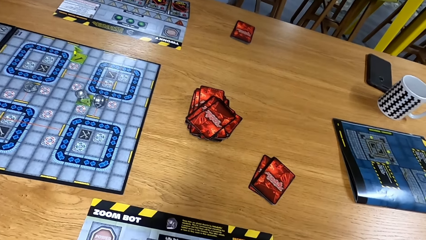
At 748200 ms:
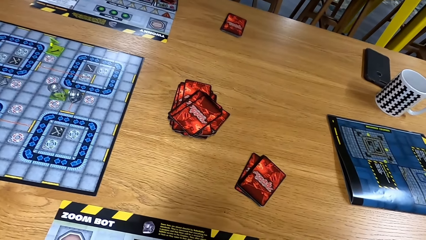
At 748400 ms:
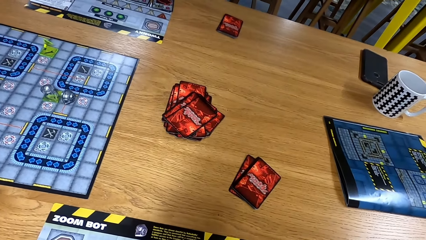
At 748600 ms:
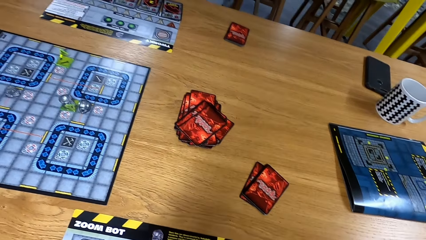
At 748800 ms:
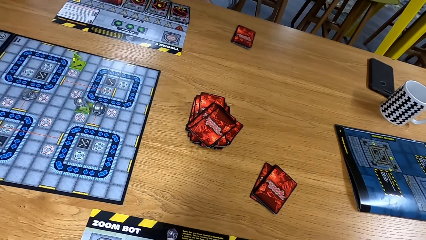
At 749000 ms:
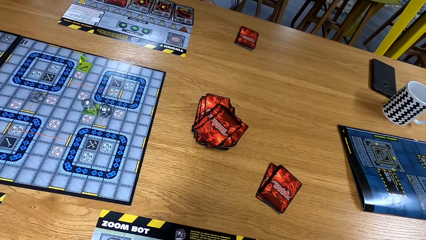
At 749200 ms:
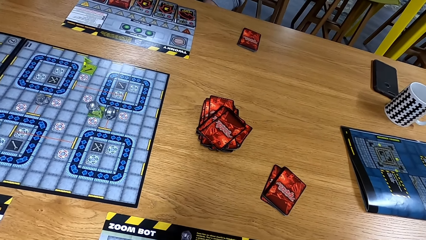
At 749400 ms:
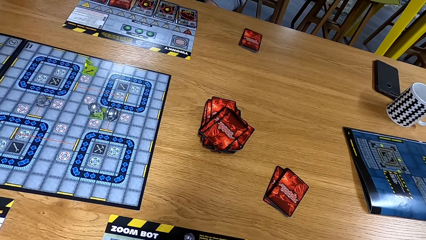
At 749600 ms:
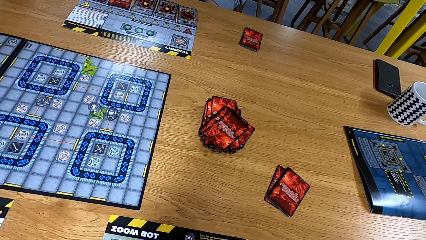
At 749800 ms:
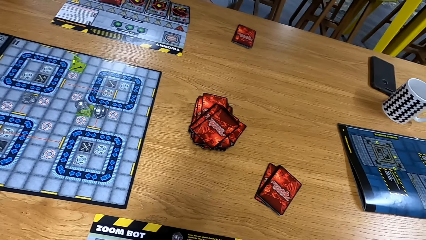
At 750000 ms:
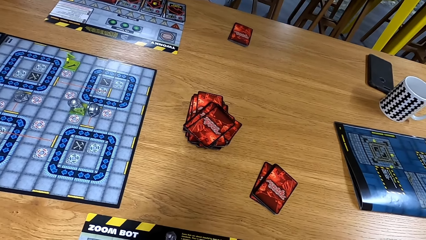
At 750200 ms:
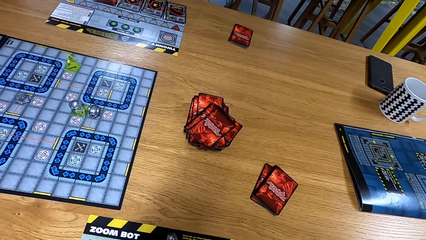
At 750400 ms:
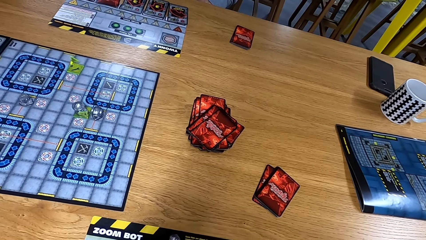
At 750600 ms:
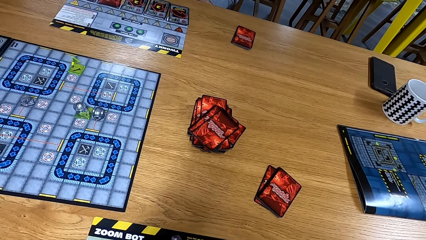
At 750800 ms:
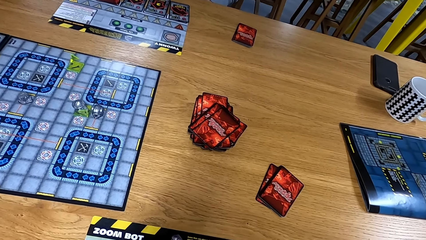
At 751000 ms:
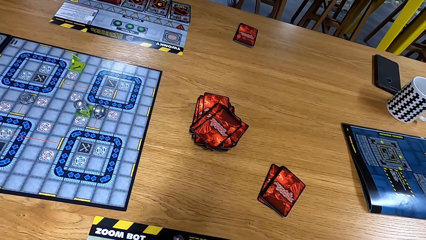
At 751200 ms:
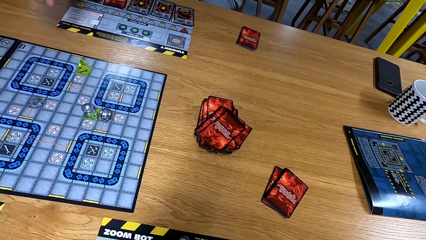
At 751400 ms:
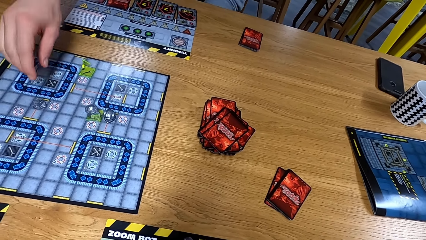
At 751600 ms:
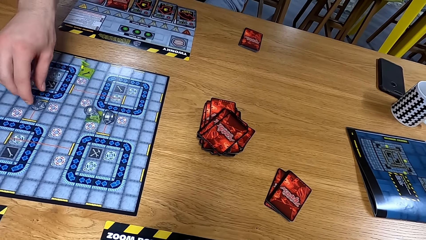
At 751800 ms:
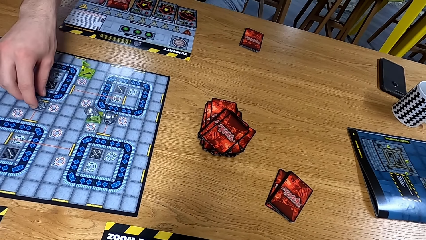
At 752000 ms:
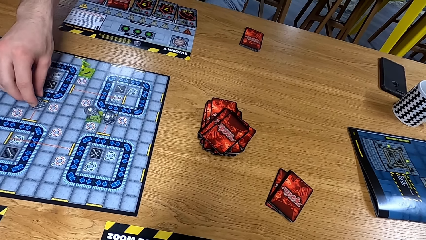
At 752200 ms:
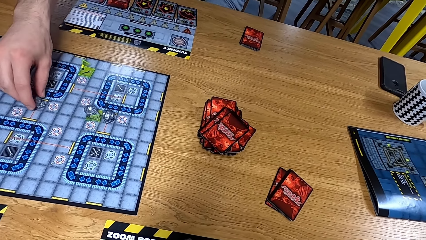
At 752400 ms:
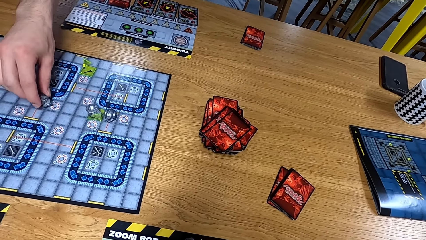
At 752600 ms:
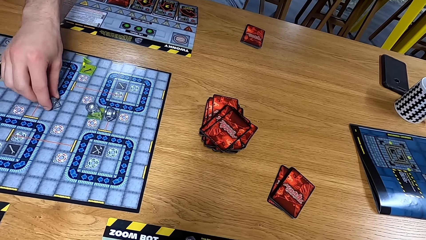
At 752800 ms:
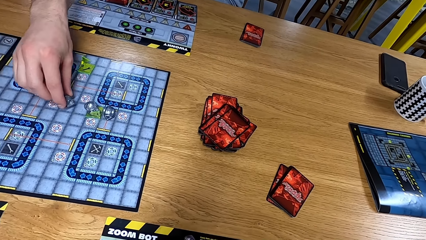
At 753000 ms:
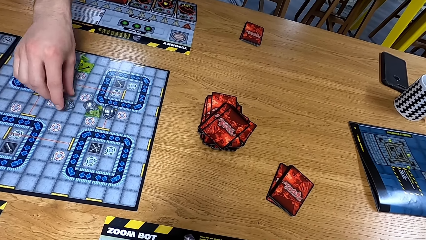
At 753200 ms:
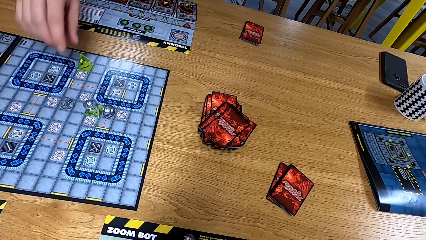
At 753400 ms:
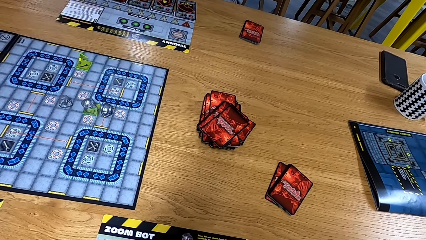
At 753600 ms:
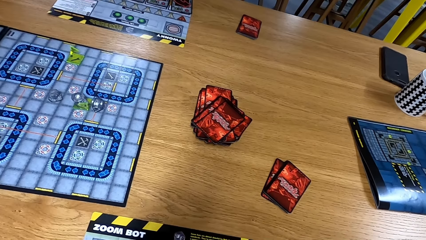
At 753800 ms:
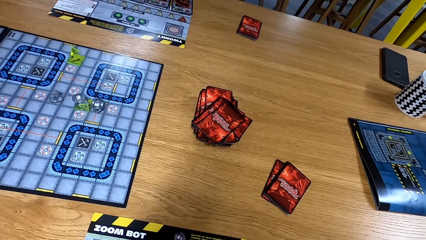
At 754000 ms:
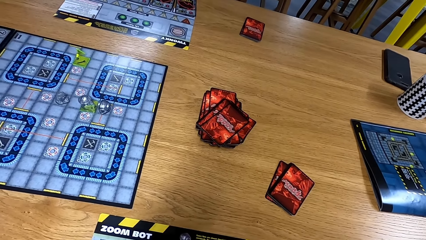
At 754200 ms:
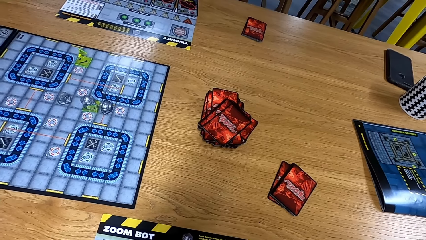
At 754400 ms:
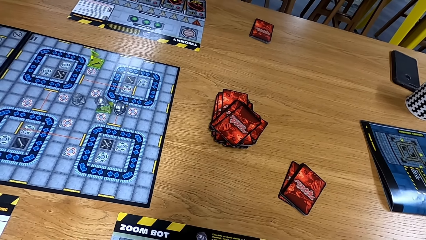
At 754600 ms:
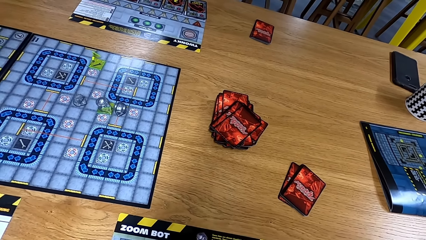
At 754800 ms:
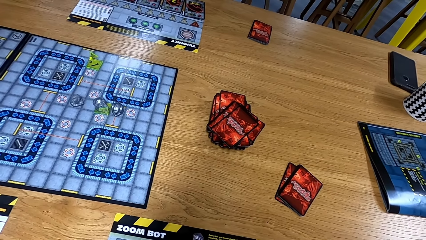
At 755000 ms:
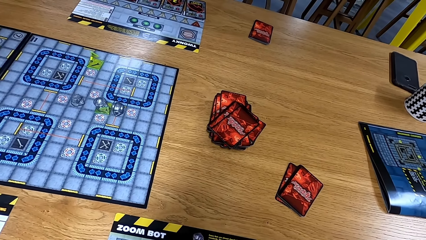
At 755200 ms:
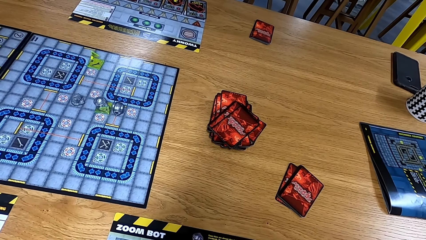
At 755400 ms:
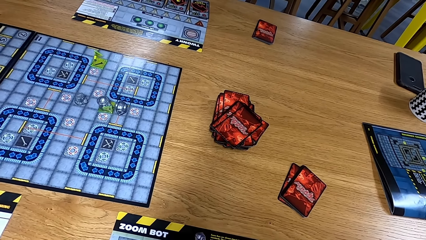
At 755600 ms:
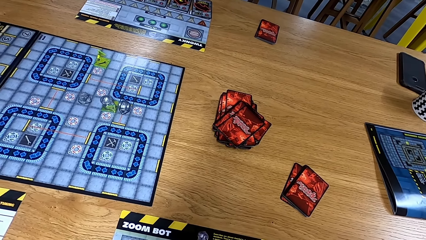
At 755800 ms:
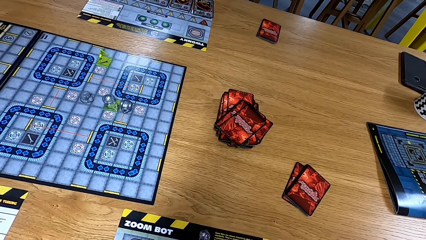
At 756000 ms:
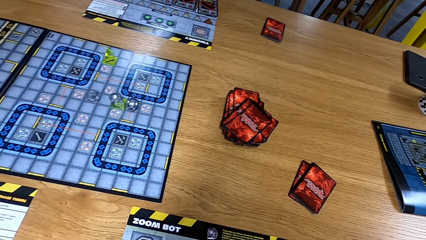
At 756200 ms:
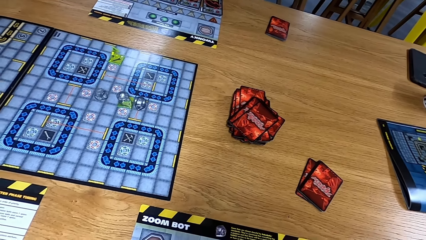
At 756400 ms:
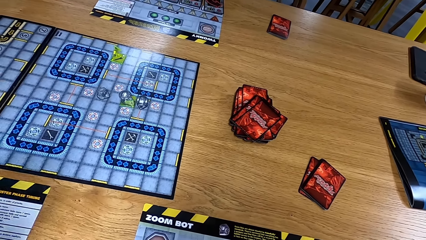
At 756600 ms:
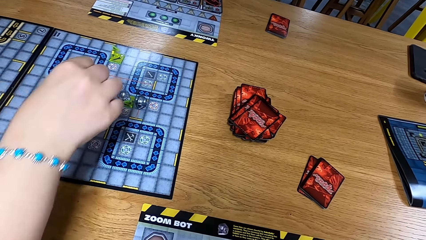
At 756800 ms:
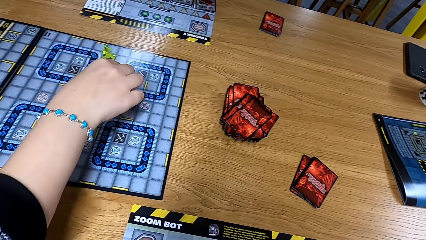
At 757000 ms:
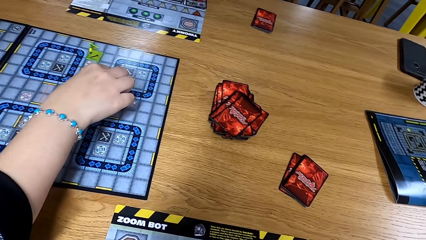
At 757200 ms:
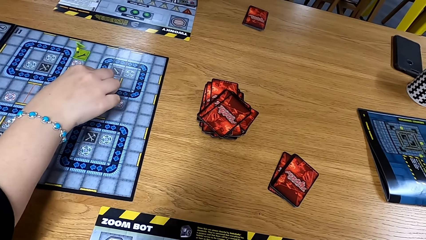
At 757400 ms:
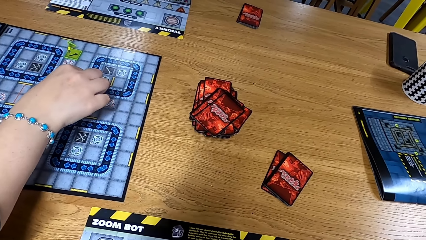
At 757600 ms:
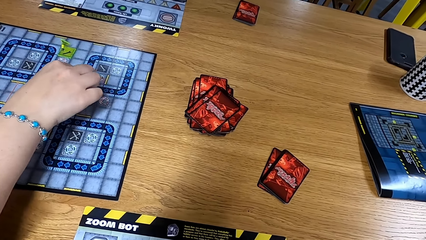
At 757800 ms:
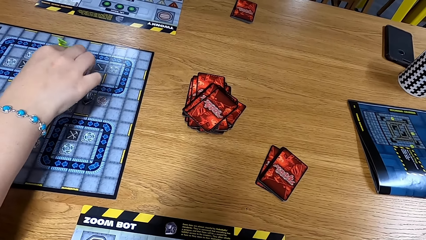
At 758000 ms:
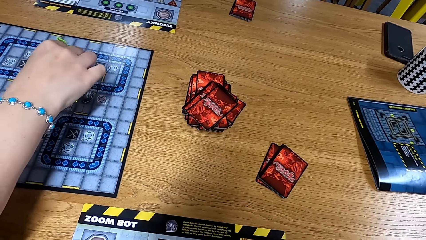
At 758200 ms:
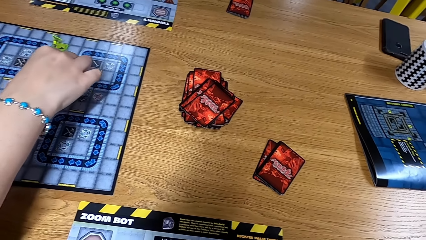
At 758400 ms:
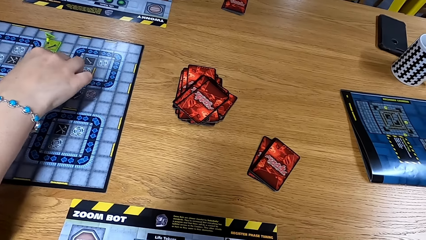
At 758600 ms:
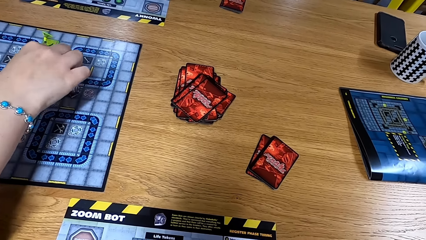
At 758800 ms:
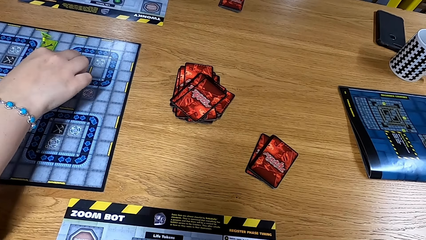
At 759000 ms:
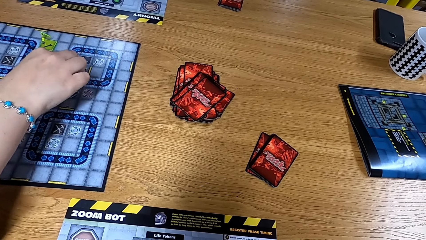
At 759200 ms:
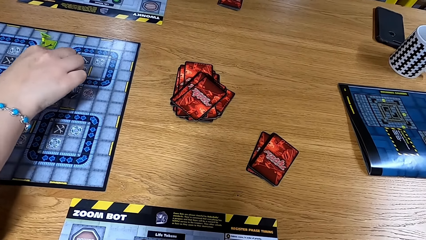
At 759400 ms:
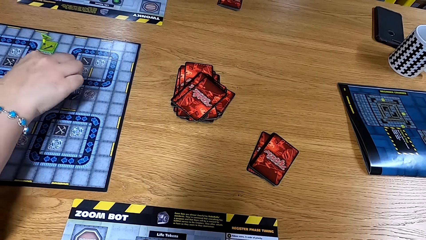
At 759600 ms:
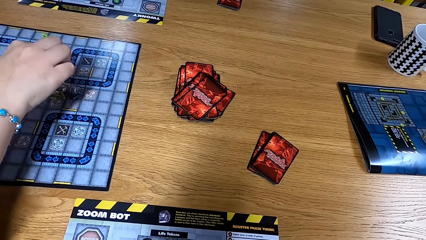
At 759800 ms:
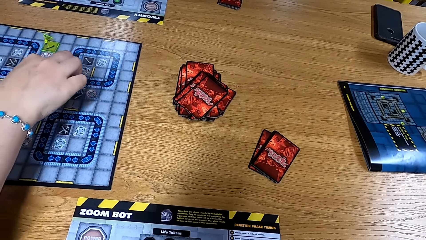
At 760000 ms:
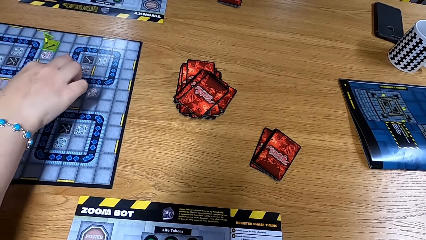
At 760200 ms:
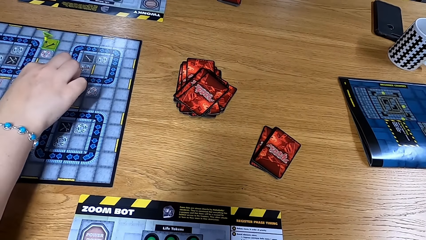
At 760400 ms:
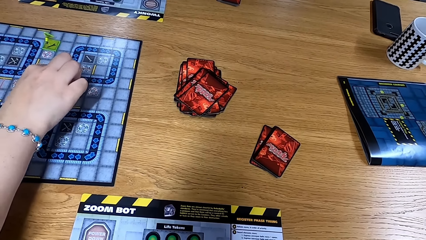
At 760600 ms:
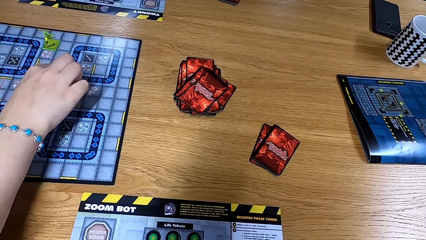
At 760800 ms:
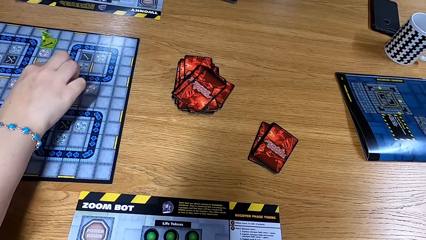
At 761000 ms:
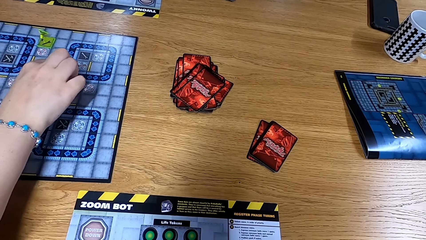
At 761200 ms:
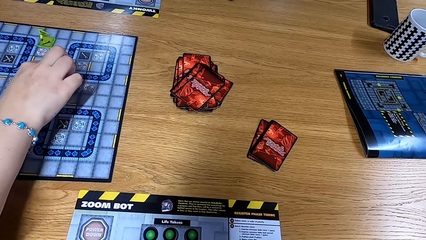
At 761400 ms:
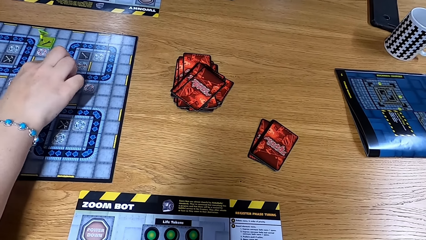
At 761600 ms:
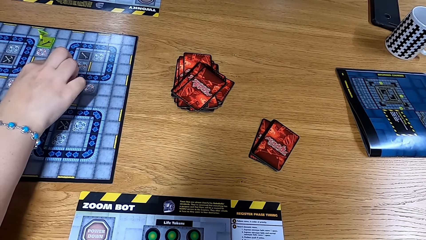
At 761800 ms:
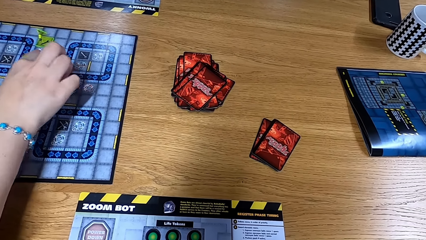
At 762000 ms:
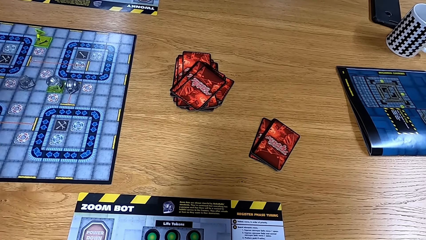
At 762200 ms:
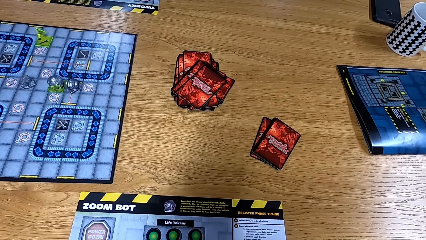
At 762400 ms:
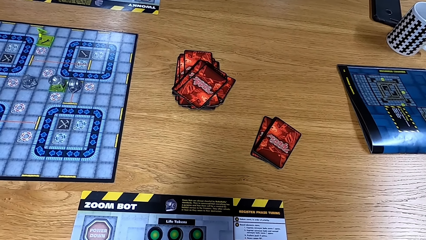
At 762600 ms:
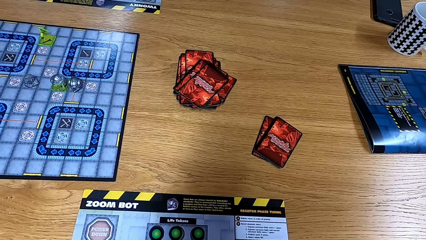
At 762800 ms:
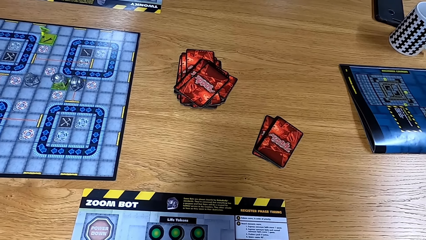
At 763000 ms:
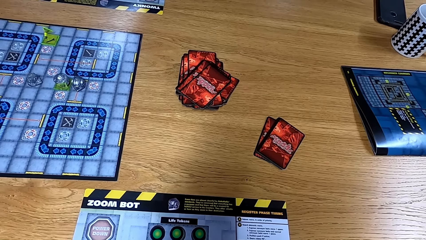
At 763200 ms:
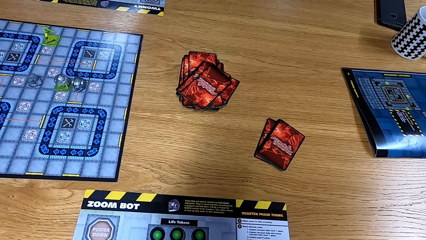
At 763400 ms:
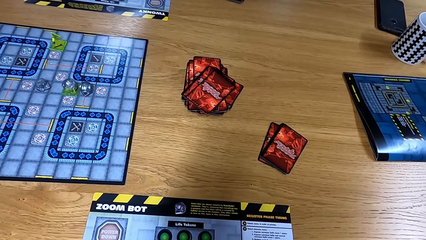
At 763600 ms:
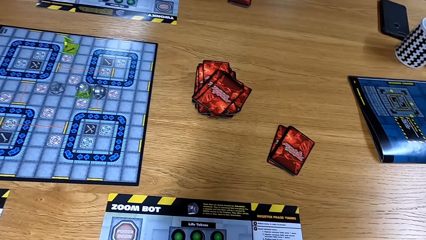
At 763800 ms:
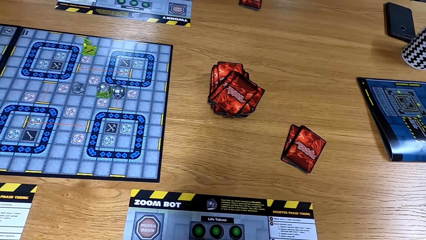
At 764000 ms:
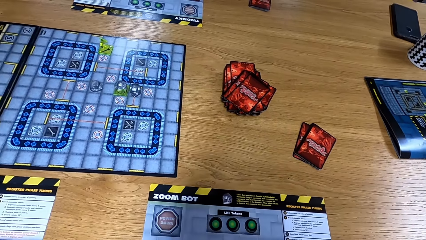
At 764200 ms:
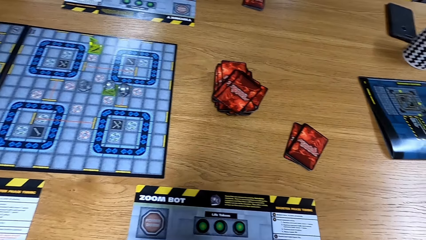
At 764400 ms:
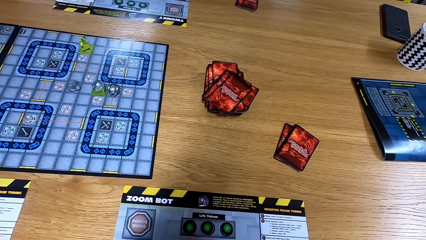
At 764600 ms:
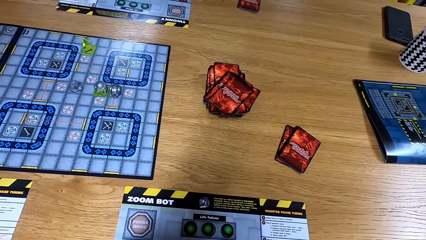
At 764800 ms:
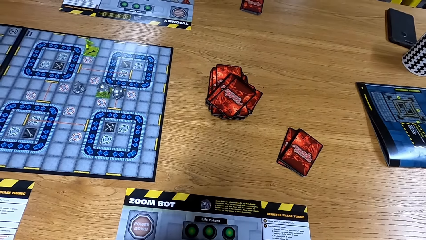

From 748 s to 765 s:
The camera wearer looks at the table. A person moves the path tile on the game board. A man moves a dice. Another person turns a path tile on the game board.
